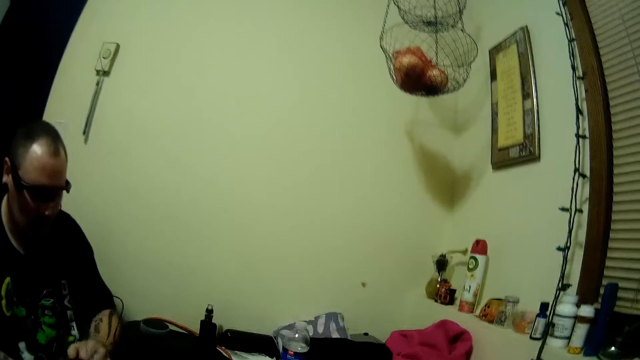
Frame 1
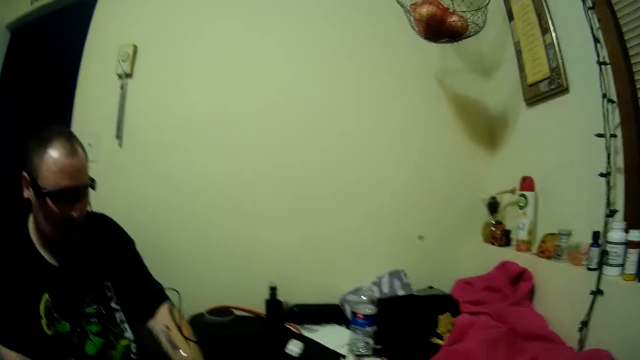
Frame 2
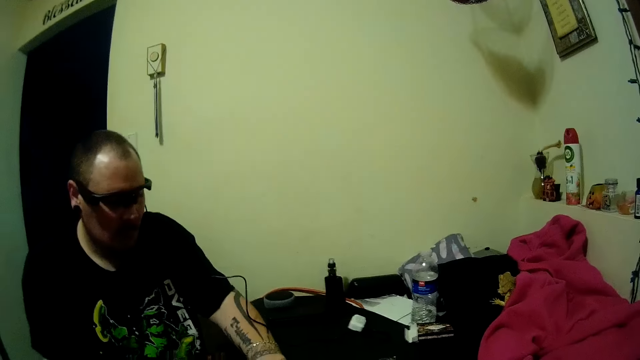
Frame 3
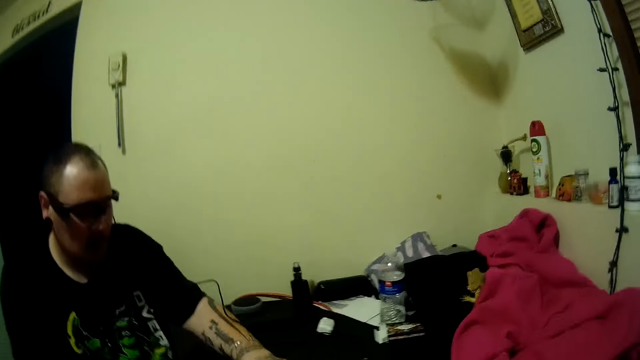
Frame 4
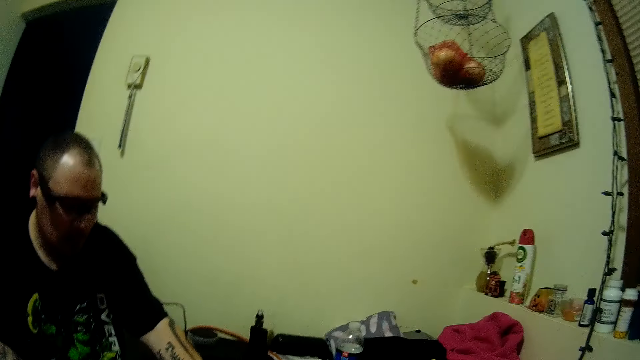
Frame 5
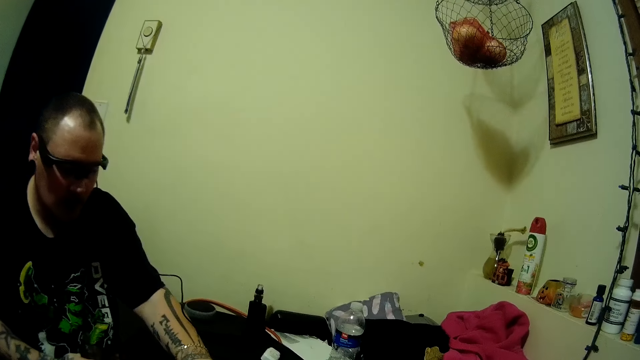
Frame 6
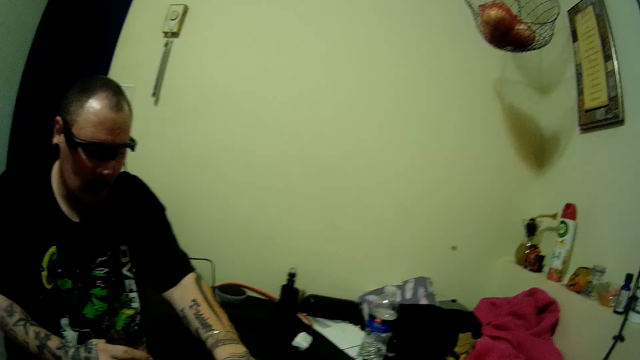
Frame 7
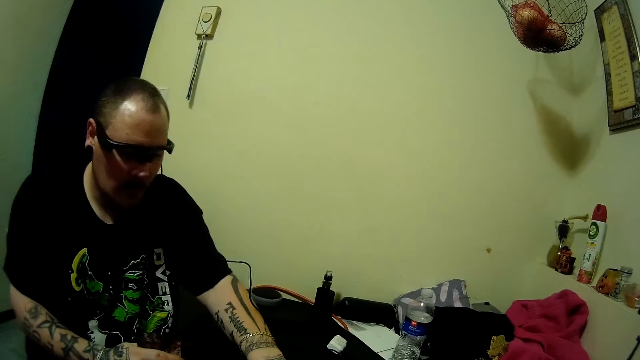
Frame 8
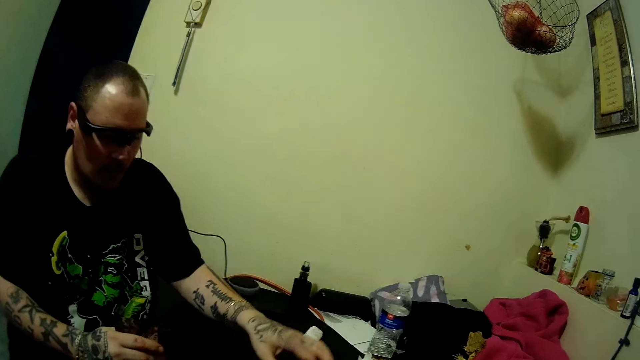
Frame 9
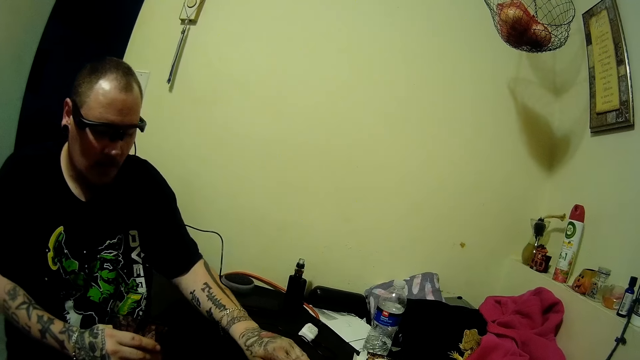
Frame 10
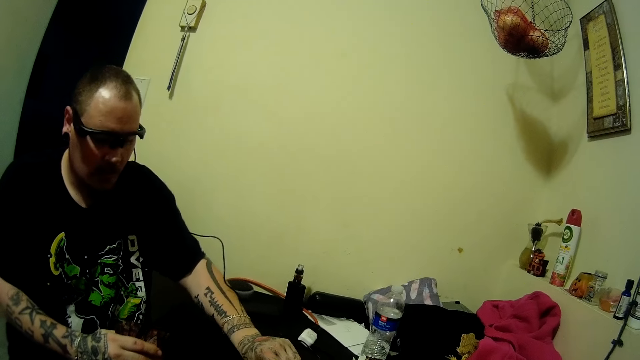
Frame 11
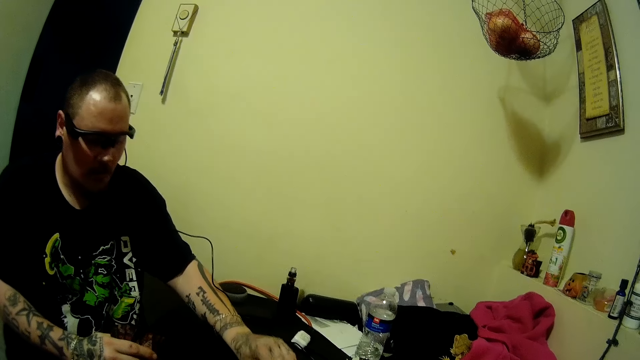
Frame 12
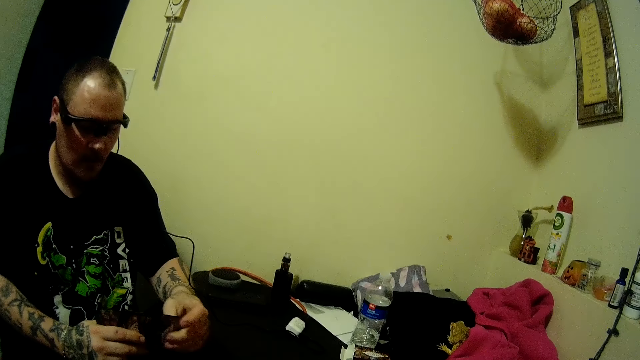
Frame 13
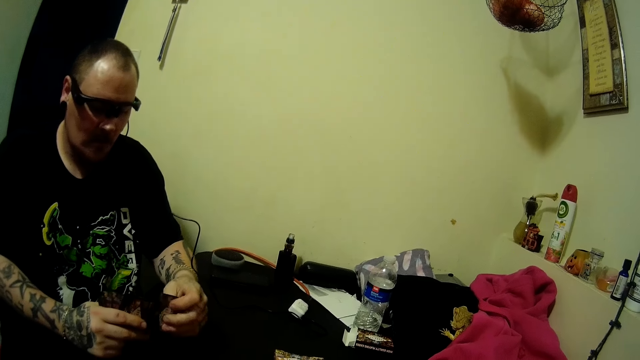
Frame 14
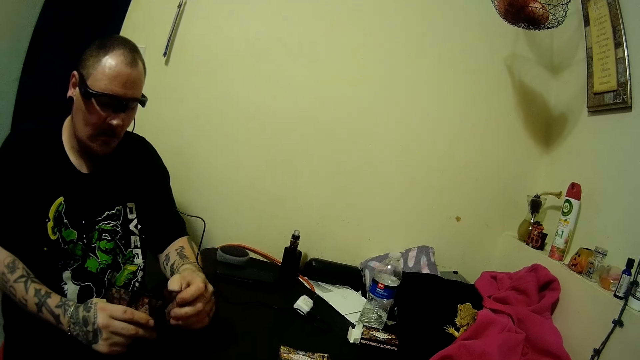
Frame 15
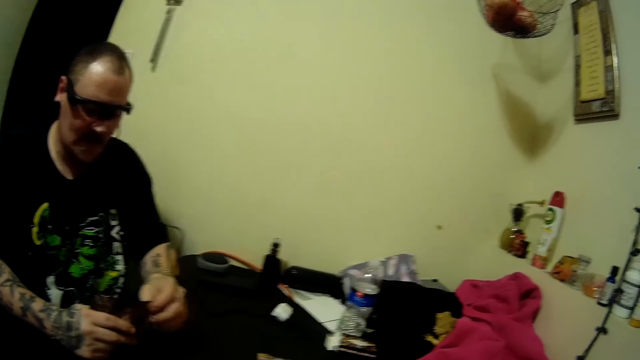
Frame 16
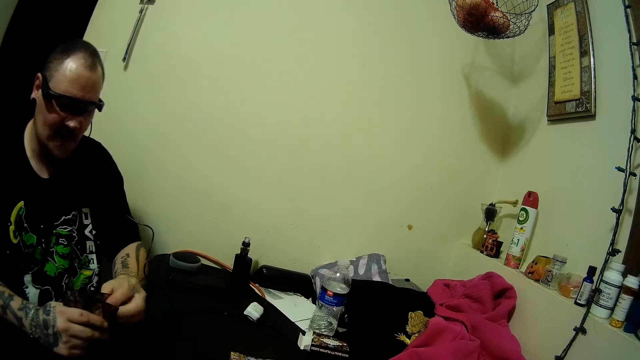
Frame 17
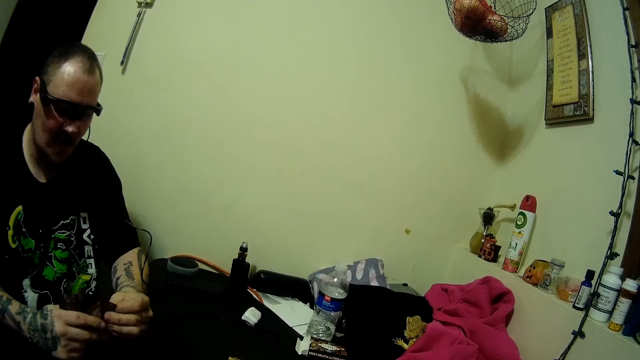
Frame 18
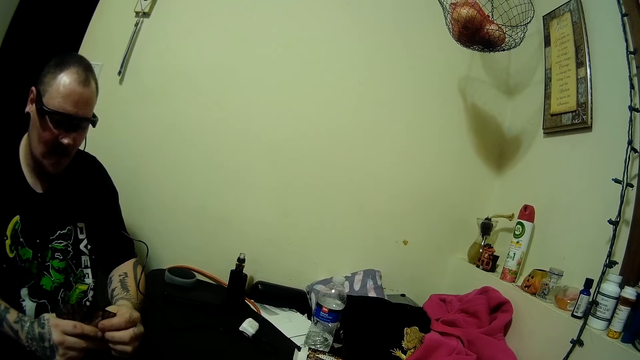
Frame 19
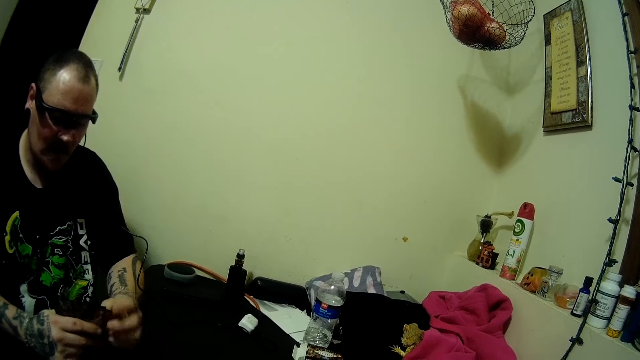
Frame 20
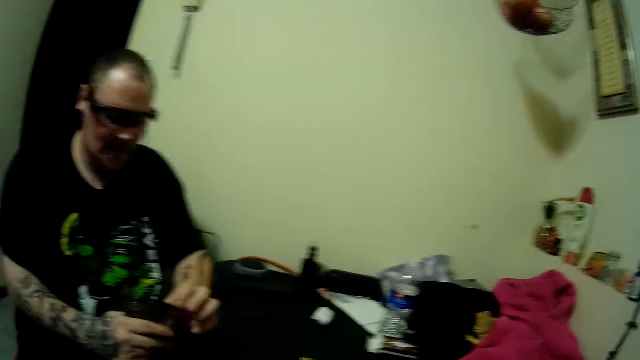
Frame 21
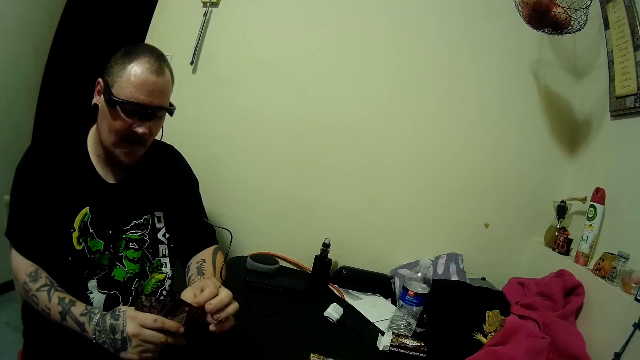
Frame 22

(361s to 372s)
The camera wearer adjusts the camera on her head with her right hand. The man picks up a card from the table with his left hand and arranges the cards in his two hands.

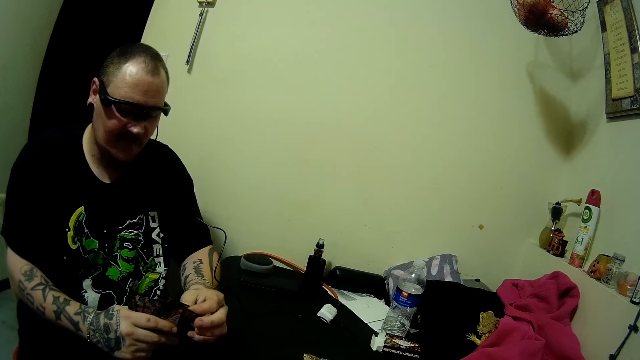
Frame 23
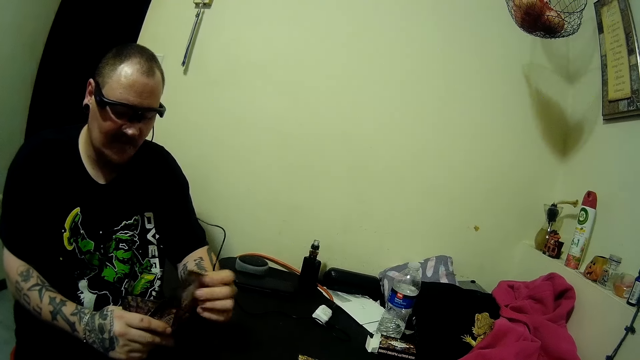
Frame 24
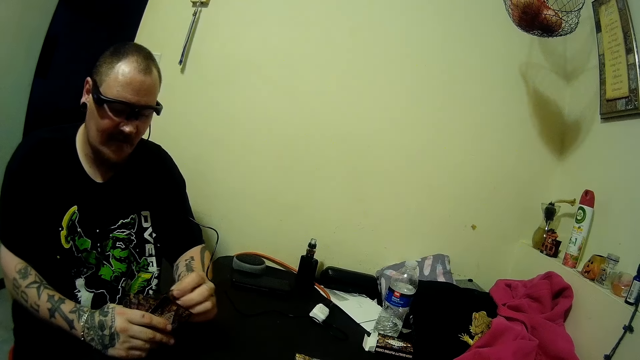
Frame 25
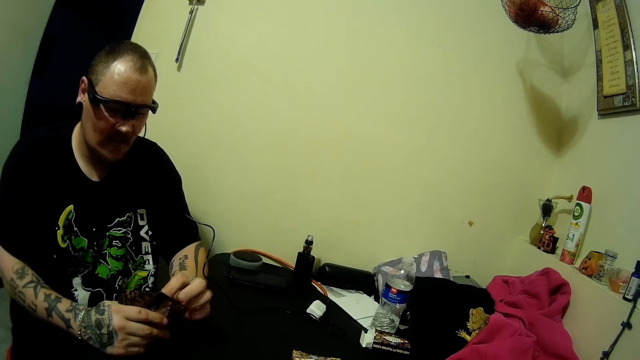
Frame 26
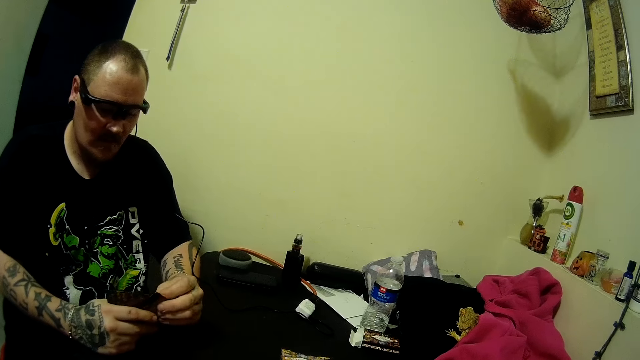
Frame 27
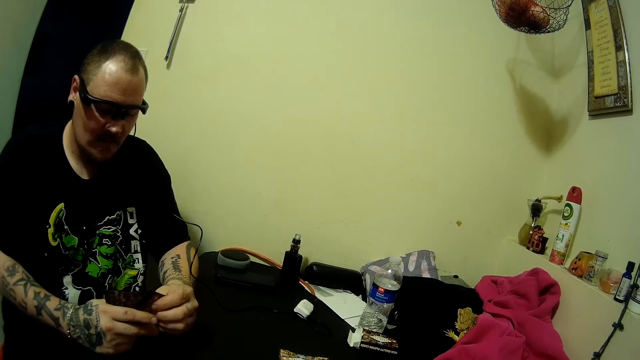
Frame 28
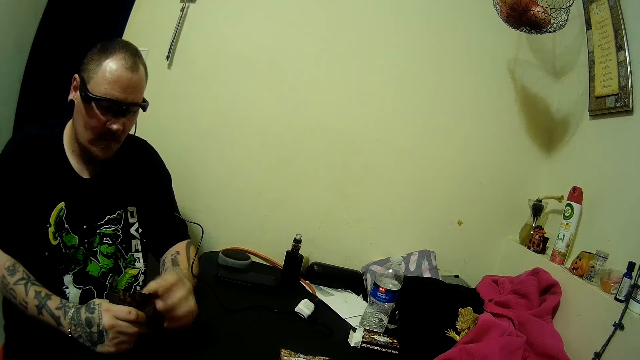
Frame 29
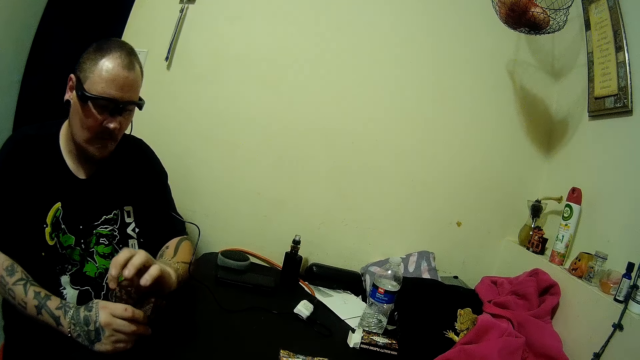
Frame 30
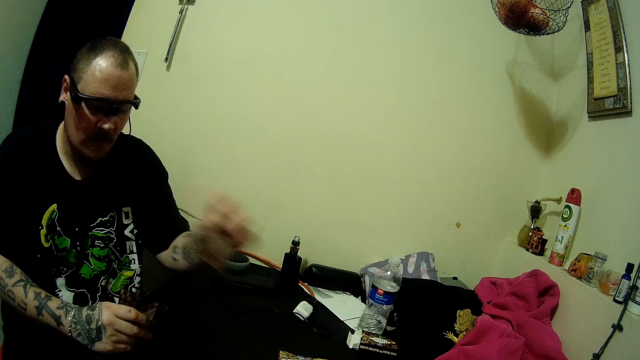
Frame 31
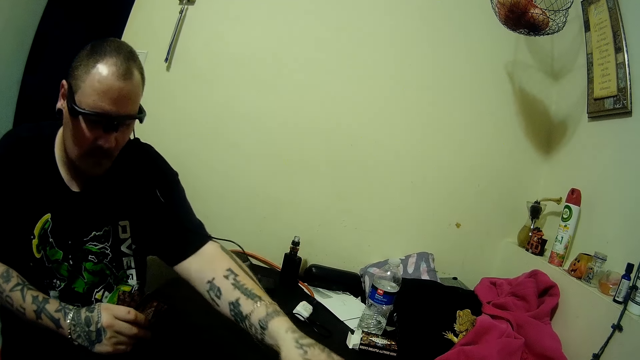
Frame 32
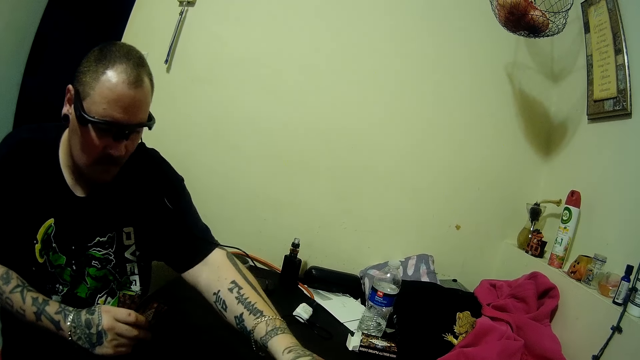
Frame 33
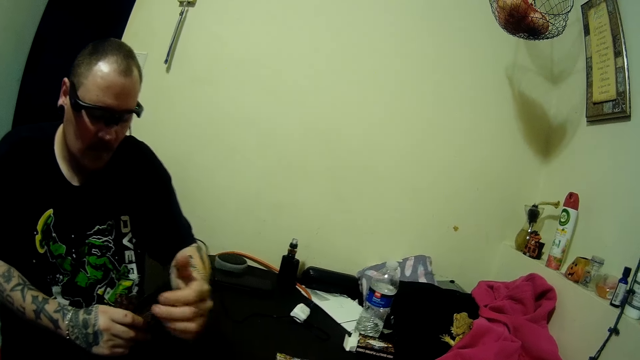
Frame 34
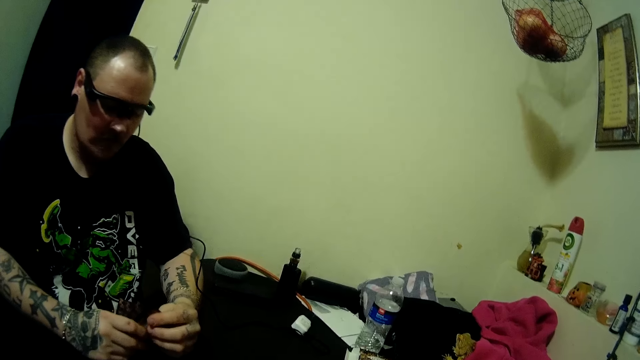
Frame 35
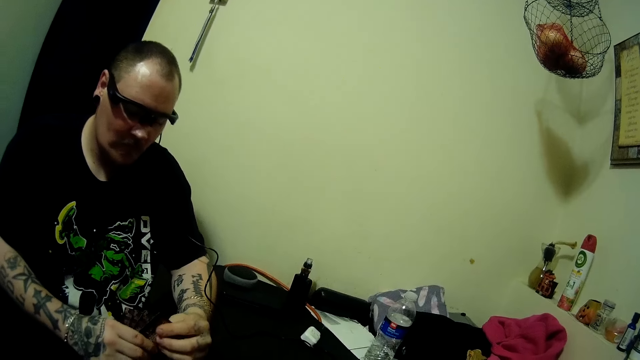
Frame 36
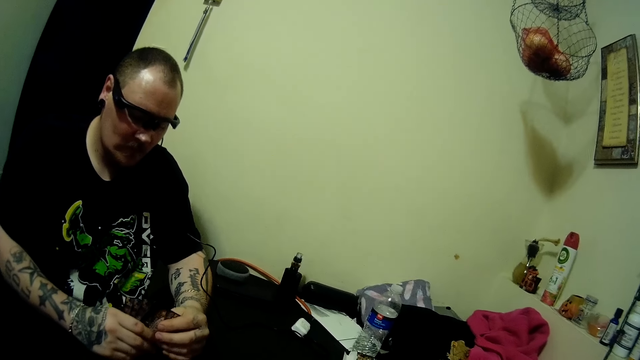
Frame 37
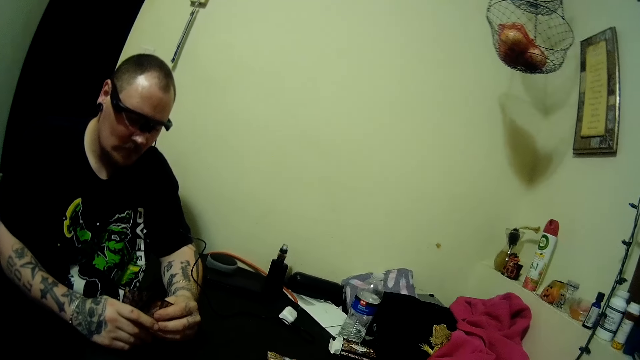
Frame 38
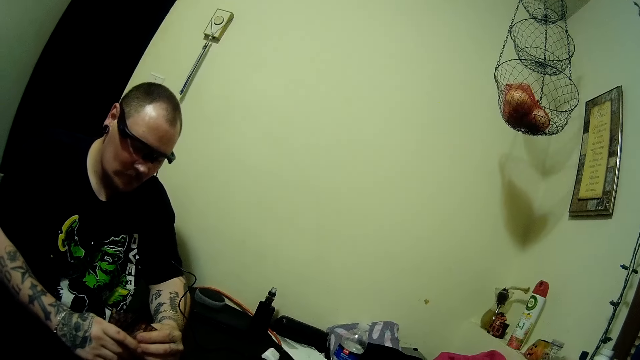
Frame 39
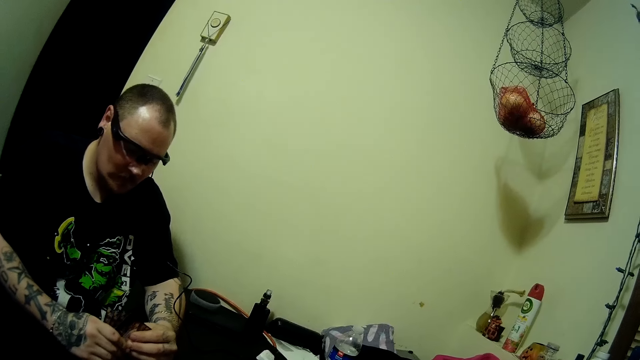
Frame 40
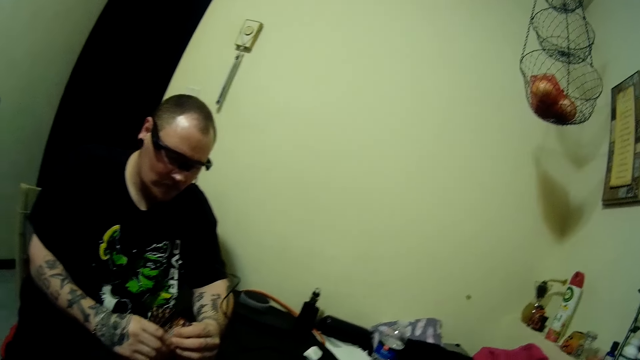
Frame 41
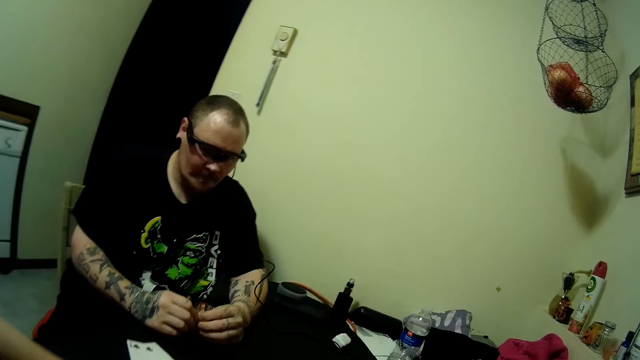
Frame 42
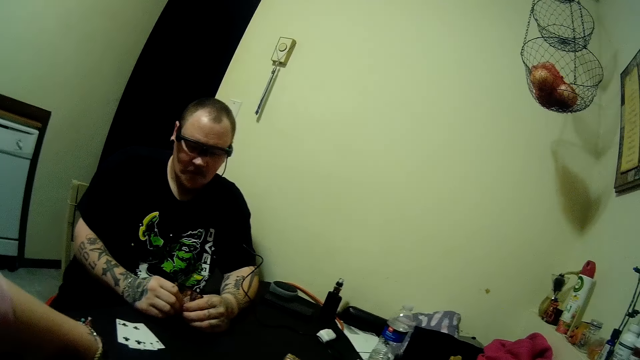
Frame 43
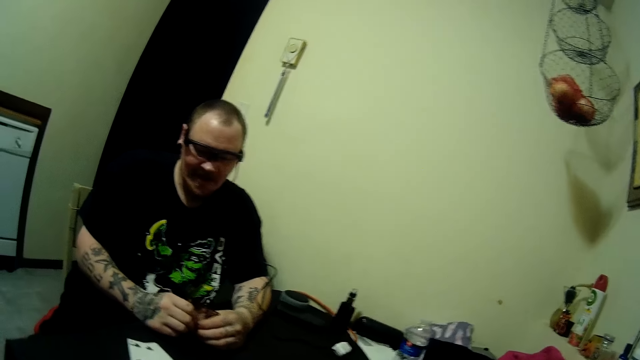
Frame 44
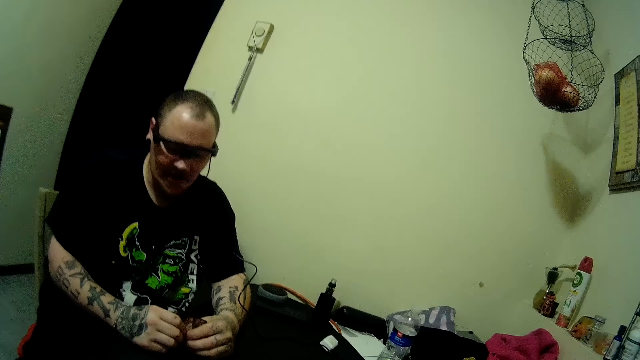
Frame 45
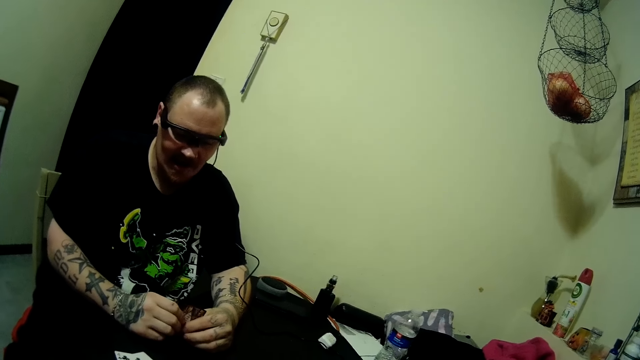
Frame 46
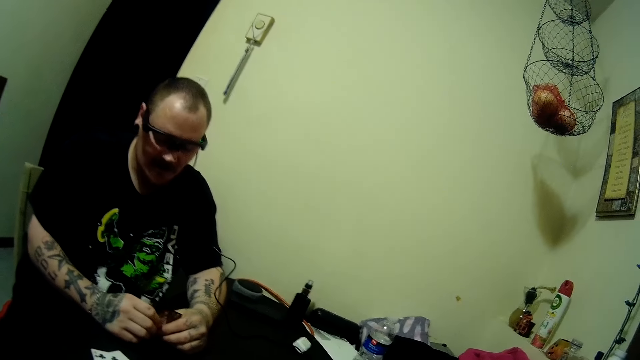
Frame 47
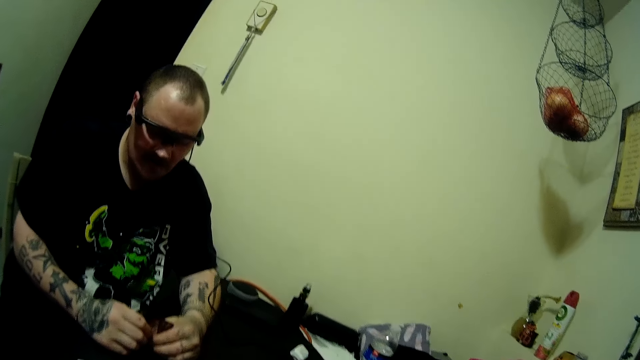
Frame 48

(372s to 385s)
The man arranges the play card. The man places the card on the table with his left hand. The man holds the cards with his two hands. The man looks at the play card.
